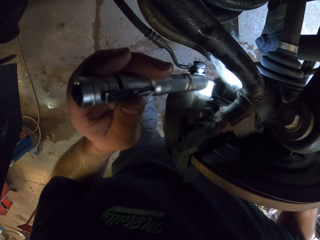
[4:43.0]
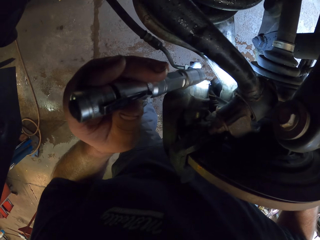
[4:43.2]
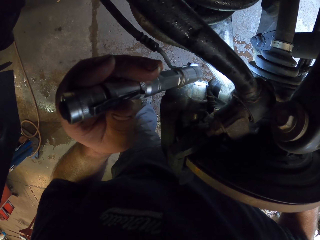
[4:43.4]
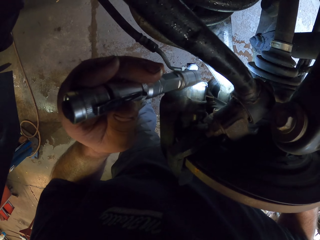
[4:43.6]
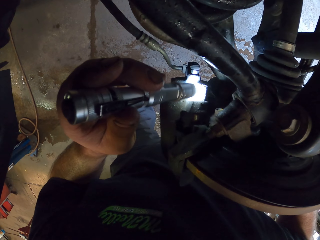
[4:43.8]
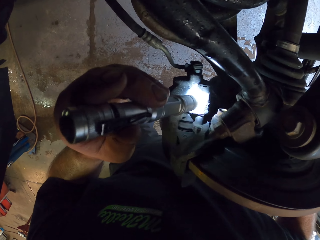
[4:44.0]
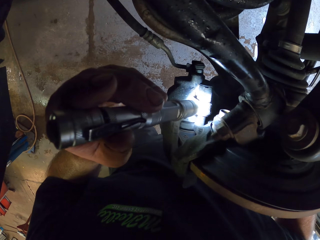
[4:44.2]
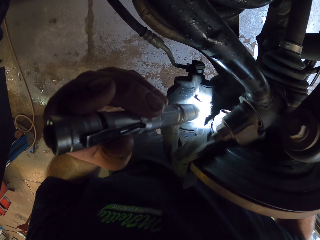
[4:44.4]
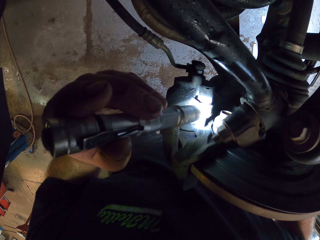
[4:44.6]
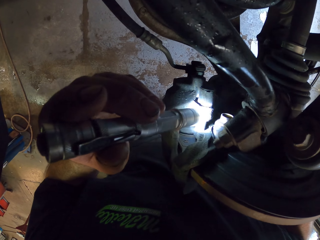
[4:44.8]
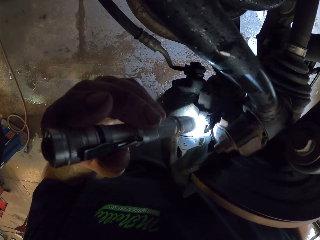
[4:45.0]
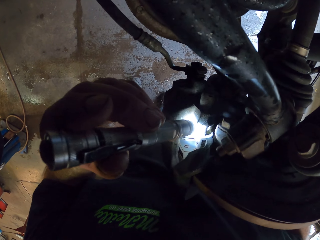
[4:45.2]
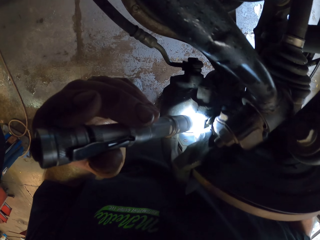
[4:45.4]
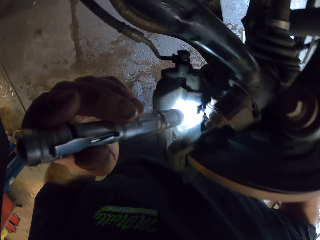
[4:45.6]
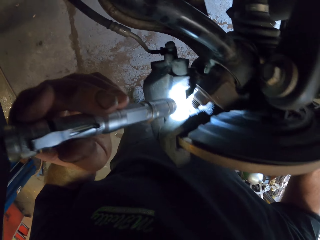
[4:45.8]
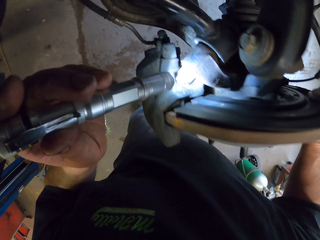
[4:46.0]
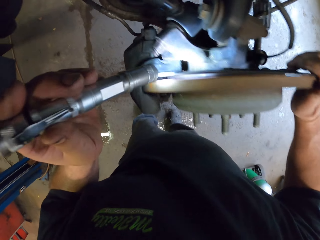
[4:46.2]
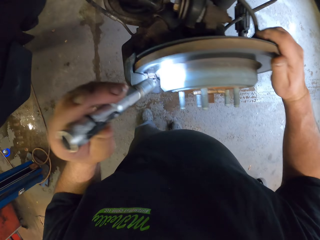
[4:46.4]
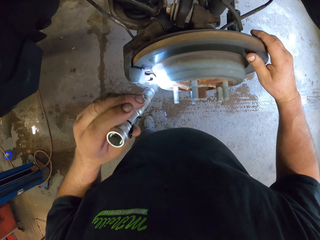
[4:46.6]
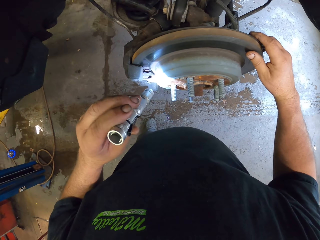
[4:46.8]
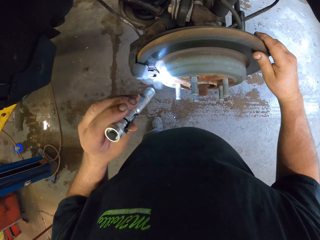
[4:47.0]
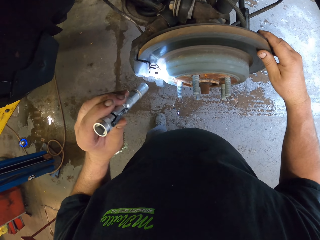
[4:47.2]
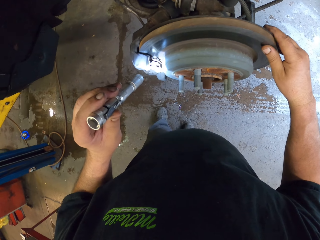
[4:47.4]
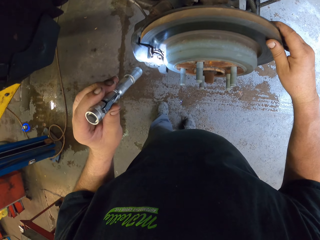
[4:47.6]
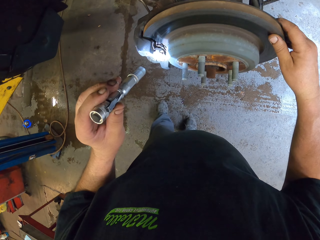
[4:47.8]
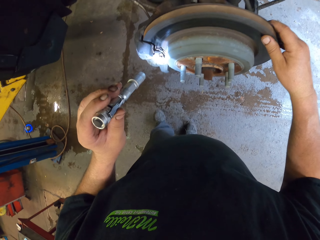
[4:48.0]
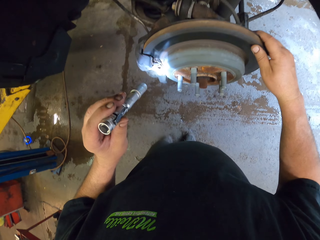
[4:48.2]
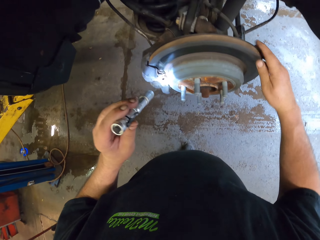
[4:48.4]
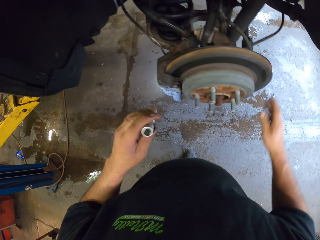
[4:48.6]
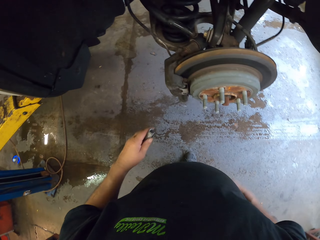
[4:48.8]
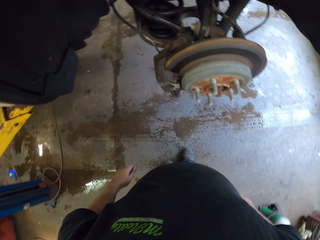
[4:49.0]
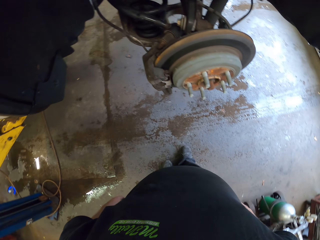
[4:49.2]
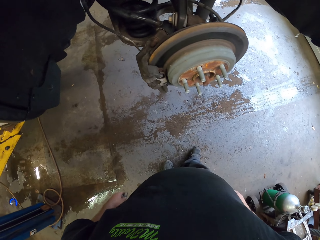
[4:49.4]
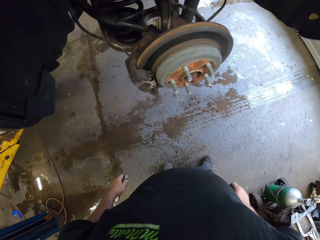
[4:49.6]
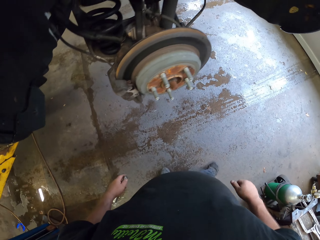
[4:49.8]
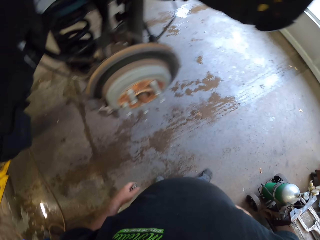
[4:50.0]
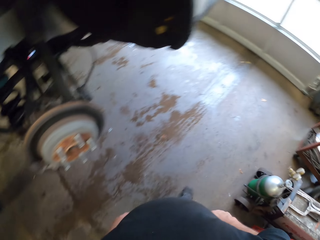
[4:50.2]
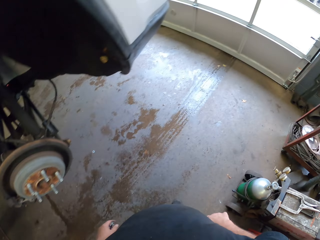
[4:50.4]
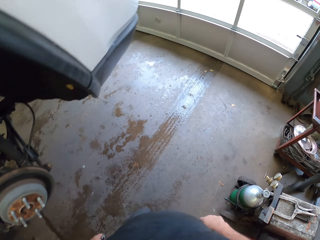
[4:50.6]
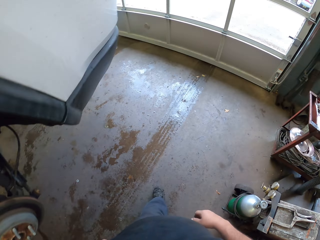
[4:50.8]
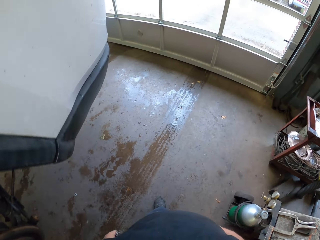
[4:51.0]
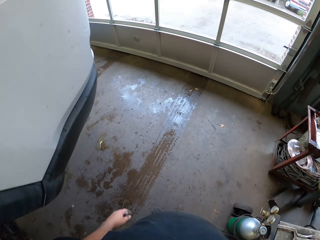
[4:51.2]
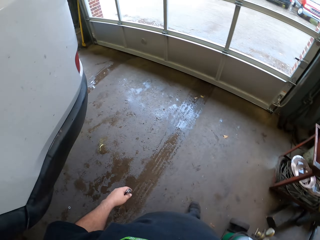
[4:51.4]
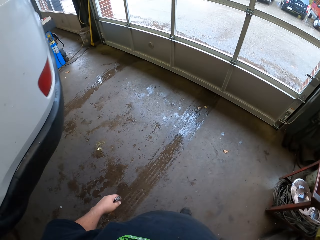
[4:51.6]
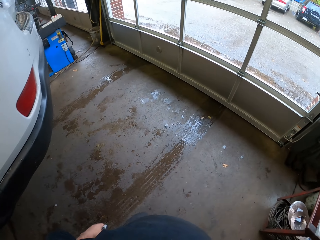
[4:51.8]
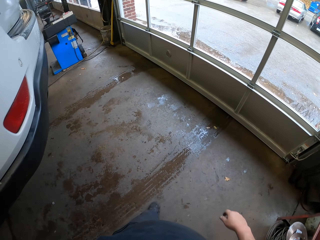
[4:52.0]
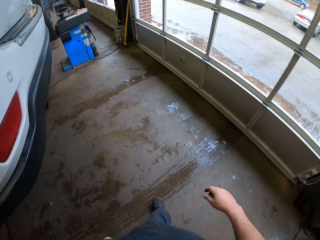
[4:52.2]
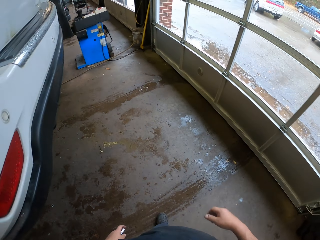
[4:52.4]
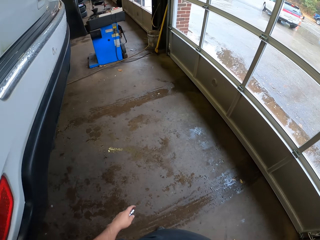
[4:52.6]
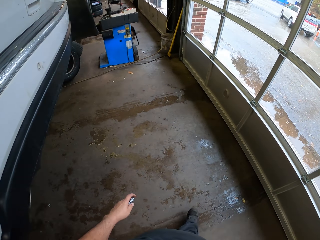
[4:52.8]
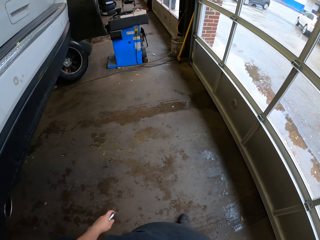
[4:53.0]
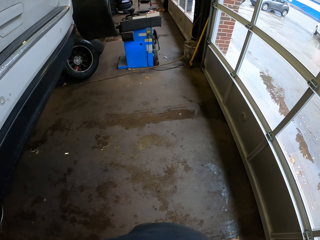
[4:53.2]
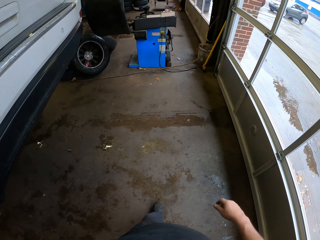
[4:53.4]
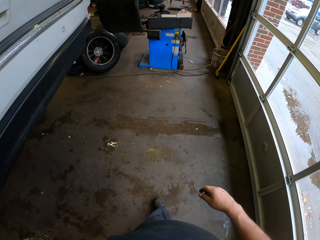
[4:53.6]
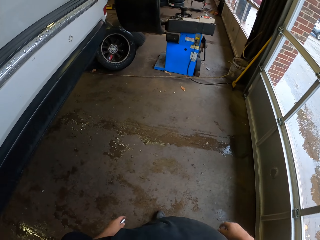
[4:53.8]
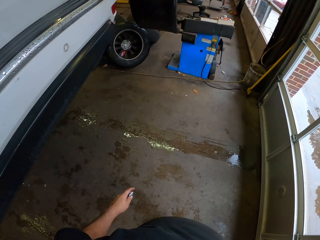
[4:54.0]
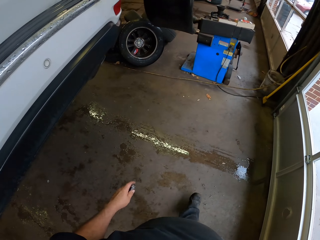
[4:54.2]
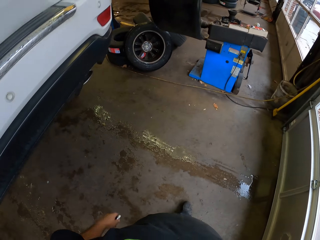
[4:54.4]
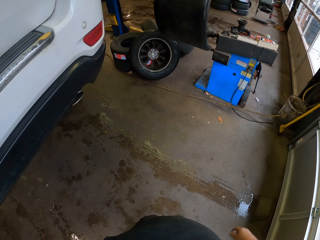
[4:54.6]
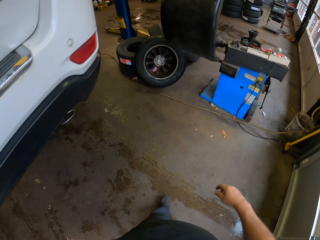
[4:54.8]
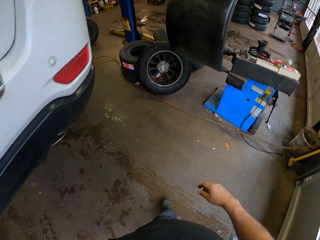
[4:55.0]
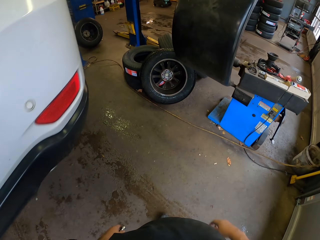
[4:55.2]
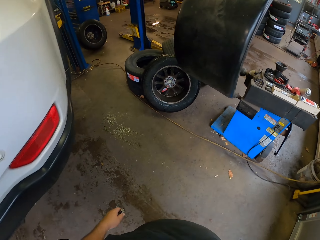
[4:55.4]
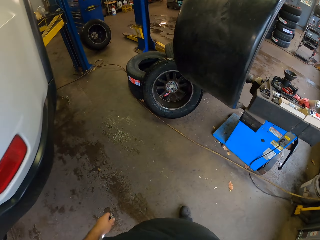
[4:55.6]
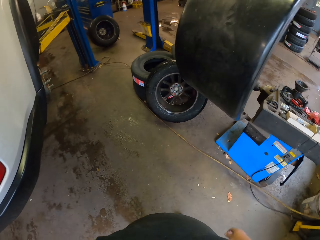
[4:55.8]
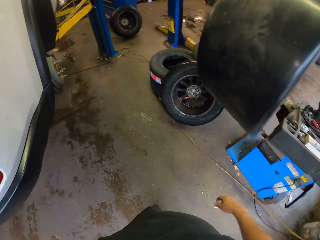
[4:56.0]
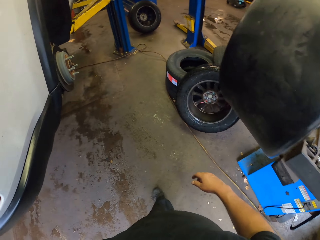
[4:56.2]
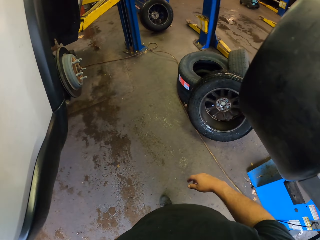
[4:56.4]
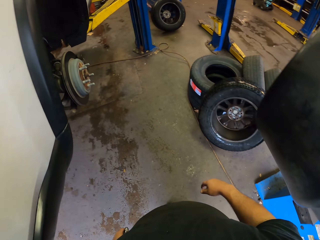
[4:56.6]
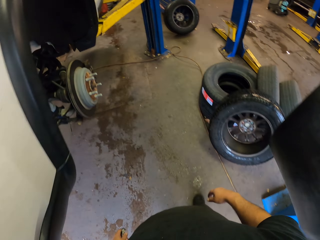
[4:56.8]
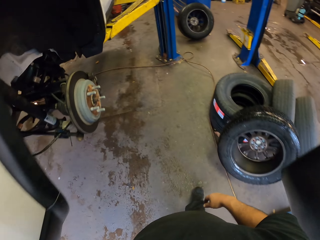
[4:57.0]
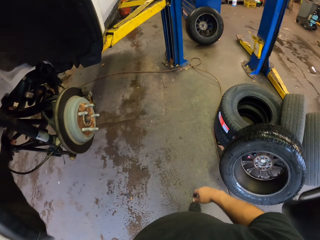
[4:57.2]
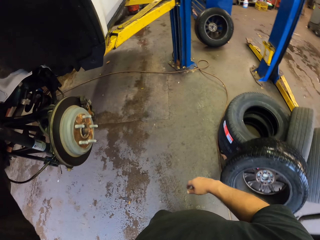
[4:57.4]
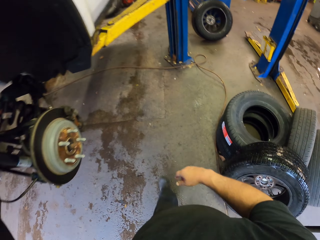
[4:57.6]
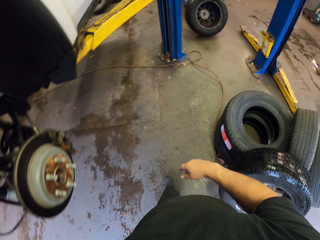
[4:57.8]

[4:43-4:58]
The camera wearer walks to the drawer. They walk around.

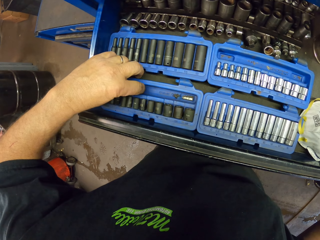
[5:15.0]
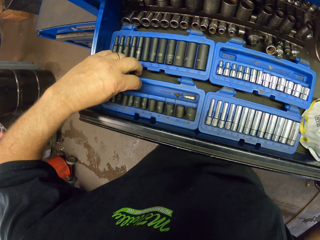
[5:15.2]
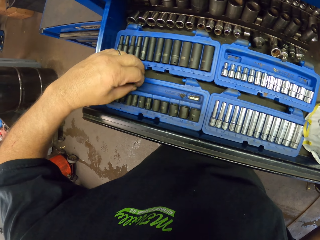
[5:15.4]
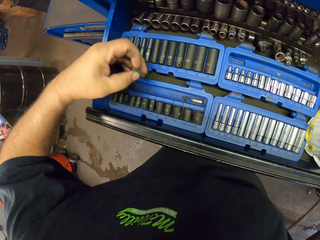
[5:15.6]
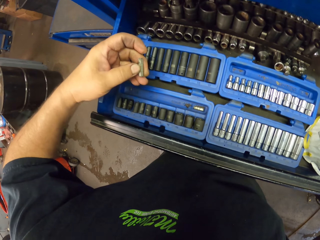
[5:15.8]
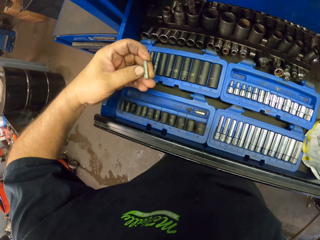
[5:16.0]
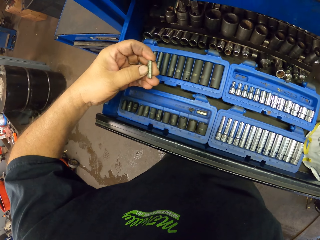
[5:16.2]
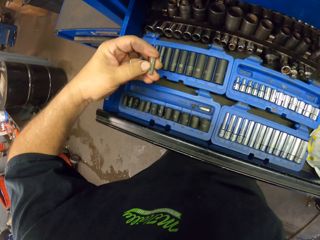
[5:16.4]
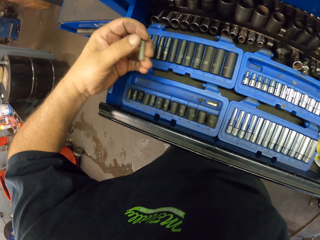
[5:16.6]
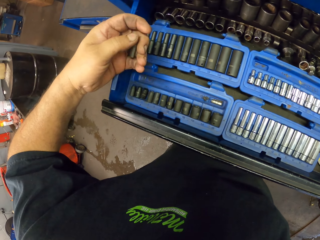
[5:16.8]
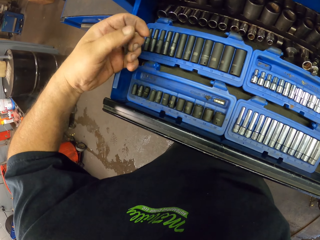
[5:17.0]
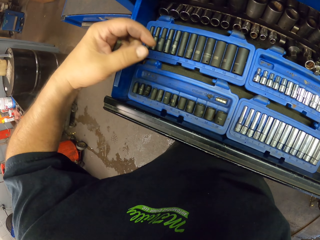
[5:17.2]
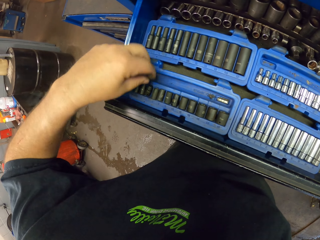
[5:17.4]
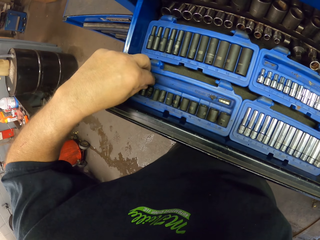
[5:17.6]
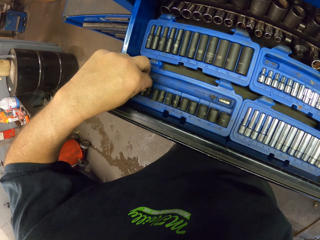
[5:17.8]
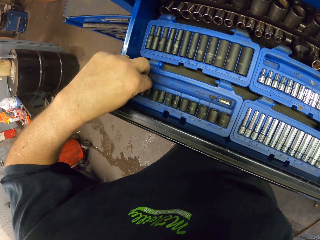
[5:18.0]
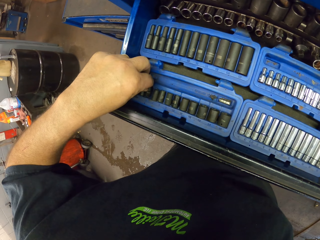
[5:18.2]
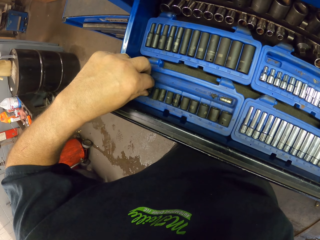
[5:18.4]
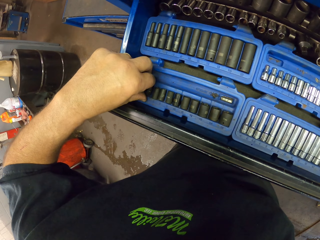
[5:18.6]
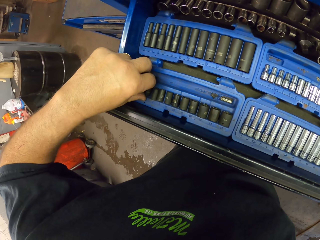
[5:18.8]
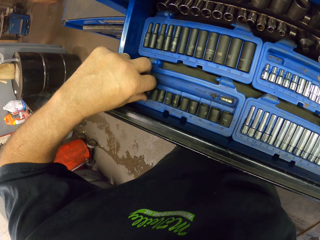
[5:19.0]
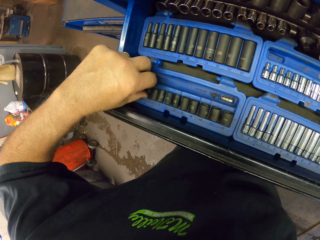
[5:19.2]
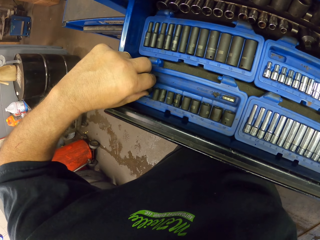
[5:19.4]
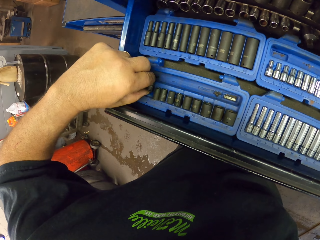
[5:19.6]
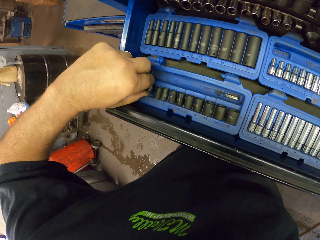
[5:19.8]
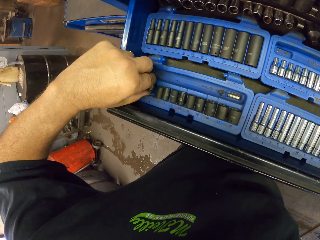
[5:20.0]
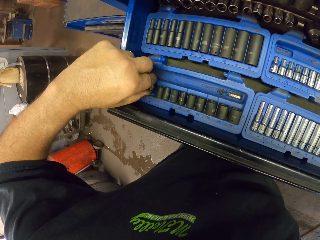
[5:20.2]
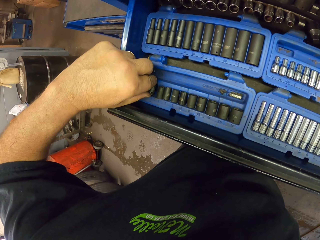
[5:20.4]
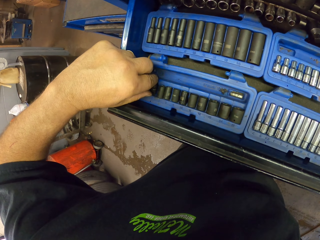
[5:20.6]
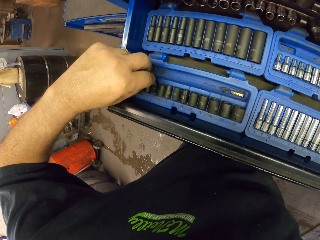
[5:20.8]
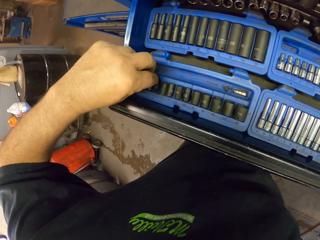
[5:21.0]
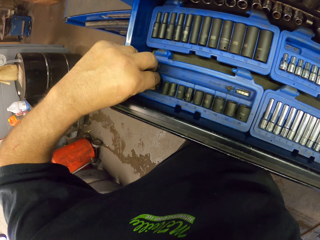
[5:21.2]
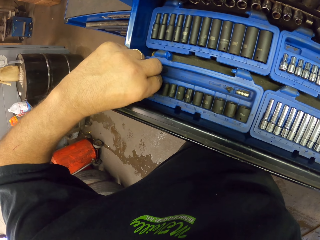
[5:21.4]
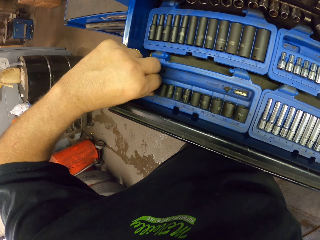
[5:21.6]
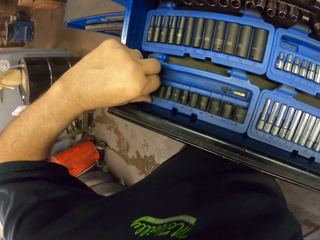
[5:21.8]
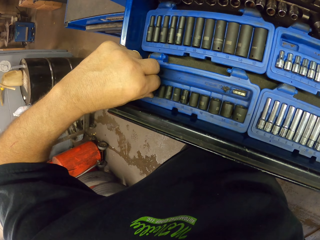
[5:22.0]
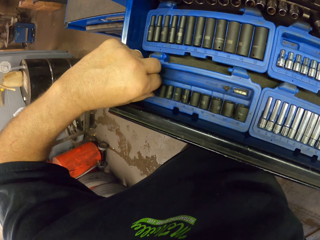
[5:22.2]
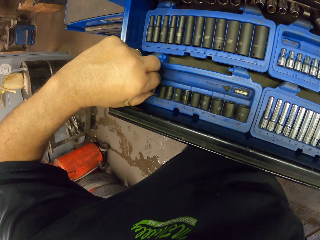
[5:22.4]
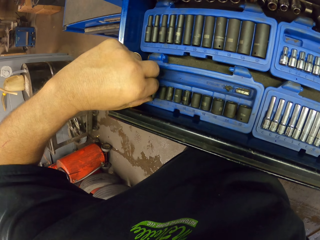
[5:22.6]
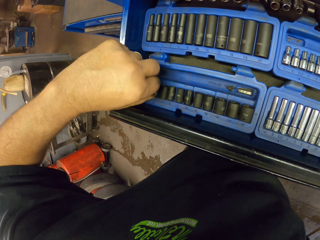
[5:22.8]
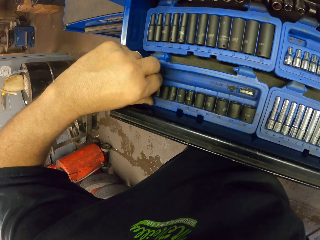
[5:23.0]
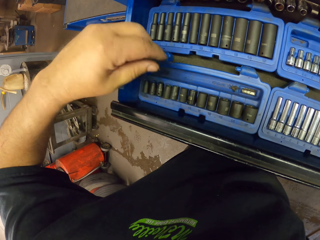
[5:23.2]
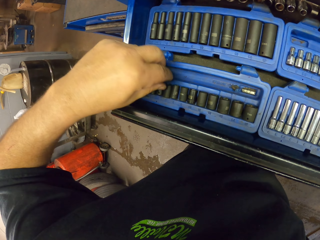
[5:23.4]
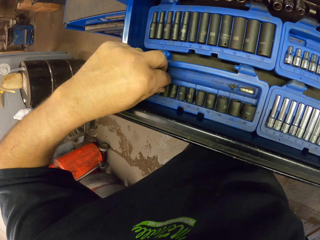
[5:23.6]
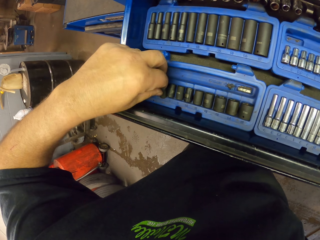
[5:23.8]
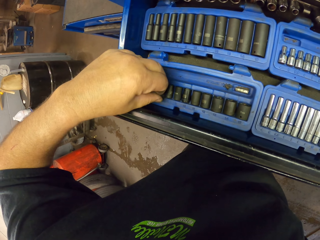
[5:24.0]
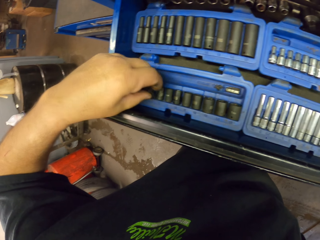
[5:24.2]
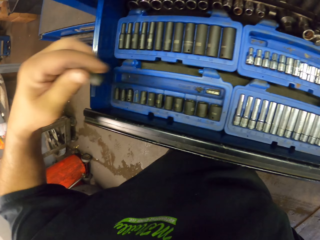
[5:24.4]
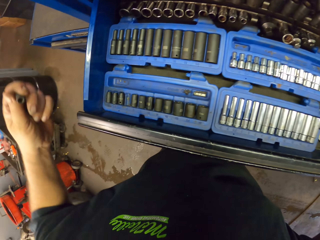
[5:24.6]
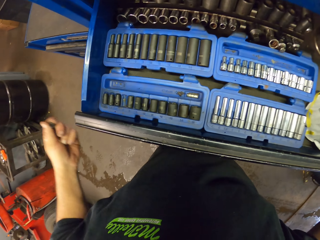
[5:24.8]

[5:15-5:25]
The camera wearer picks something from the drawer.
